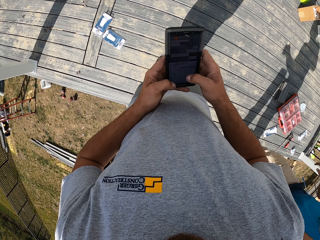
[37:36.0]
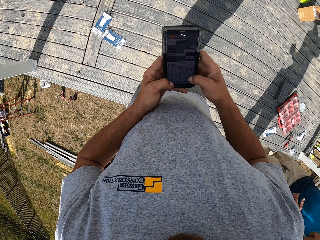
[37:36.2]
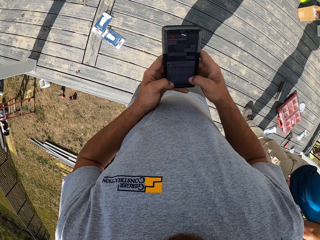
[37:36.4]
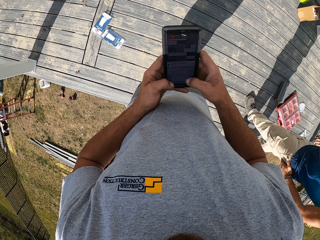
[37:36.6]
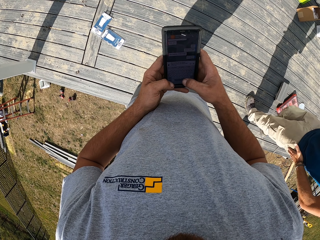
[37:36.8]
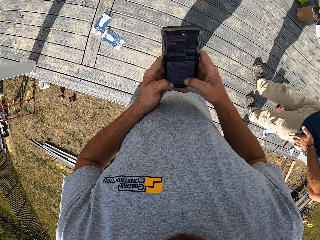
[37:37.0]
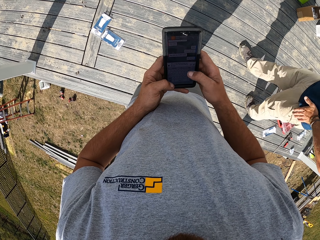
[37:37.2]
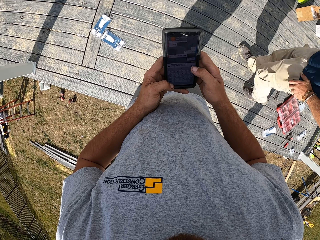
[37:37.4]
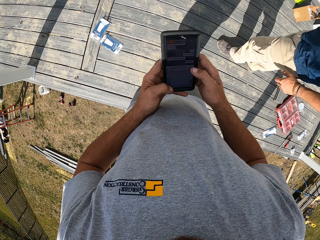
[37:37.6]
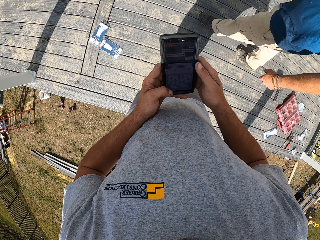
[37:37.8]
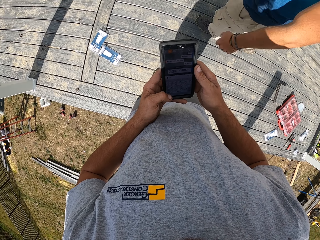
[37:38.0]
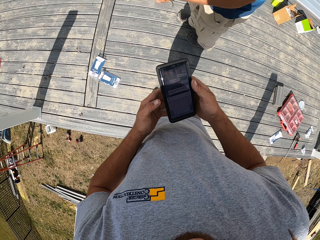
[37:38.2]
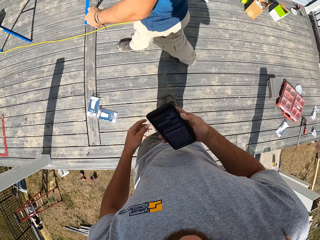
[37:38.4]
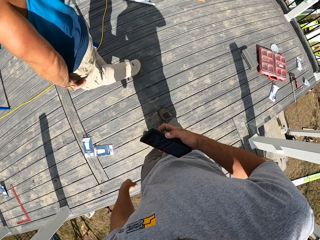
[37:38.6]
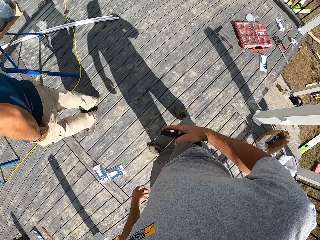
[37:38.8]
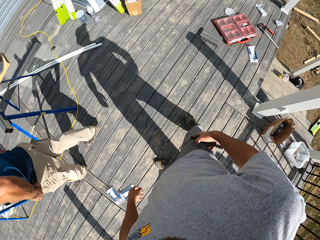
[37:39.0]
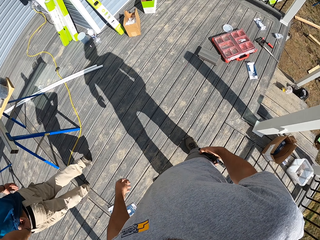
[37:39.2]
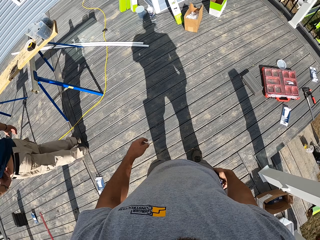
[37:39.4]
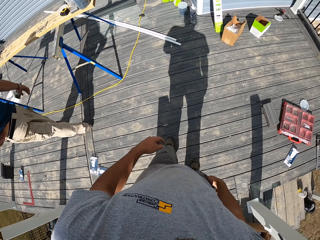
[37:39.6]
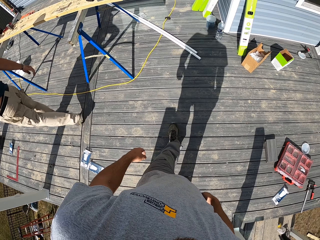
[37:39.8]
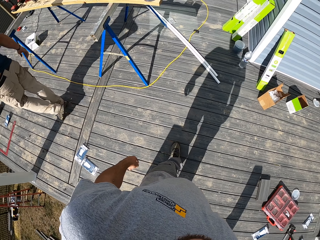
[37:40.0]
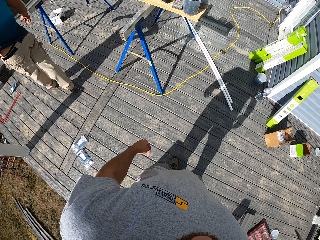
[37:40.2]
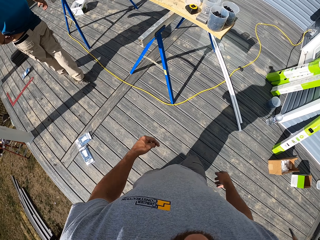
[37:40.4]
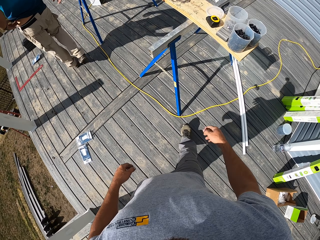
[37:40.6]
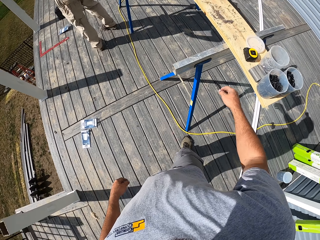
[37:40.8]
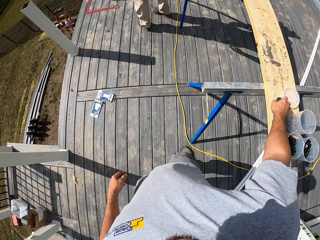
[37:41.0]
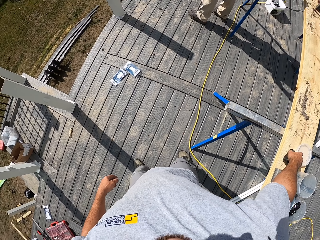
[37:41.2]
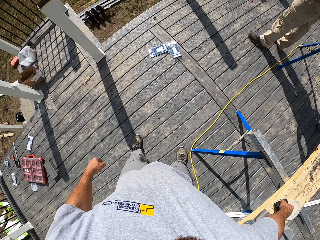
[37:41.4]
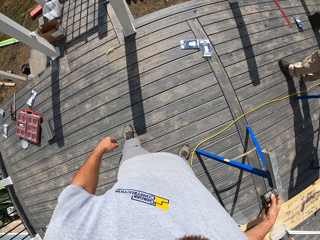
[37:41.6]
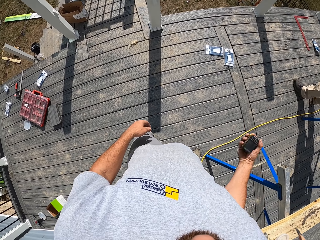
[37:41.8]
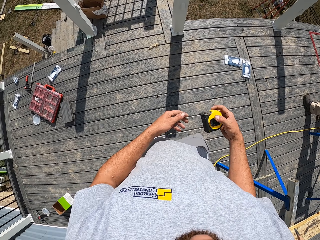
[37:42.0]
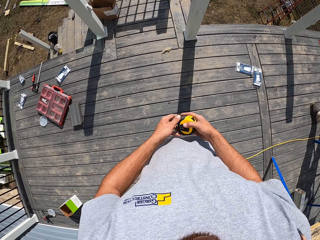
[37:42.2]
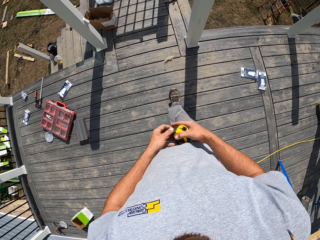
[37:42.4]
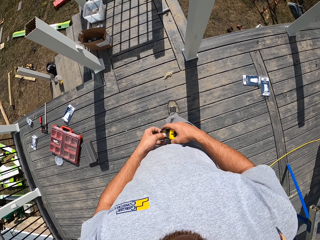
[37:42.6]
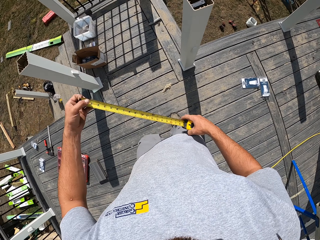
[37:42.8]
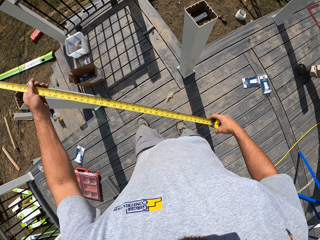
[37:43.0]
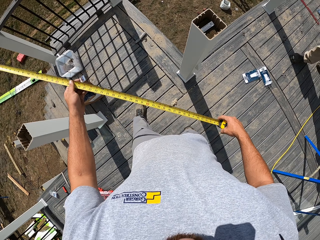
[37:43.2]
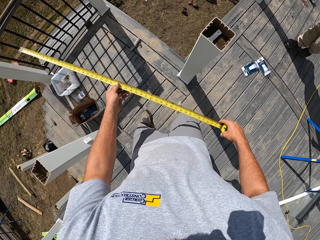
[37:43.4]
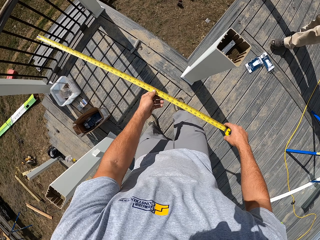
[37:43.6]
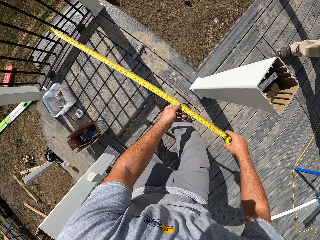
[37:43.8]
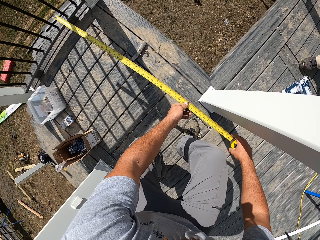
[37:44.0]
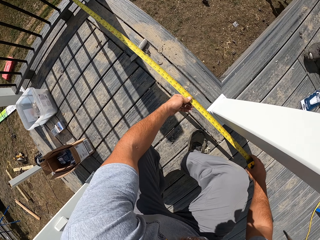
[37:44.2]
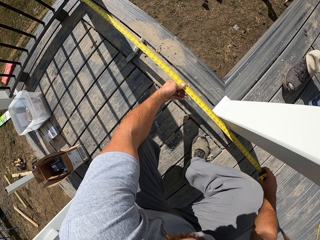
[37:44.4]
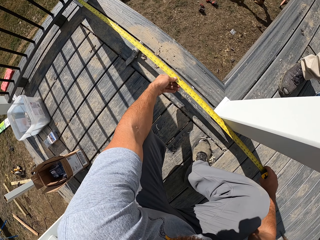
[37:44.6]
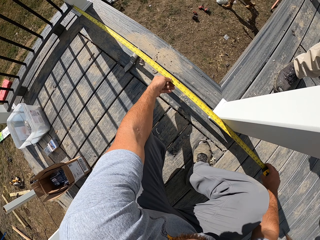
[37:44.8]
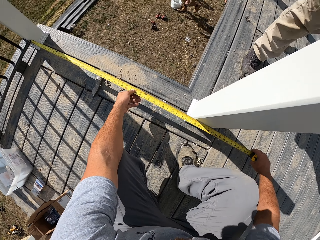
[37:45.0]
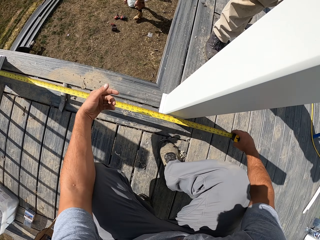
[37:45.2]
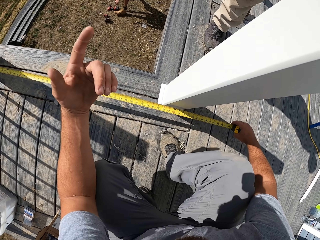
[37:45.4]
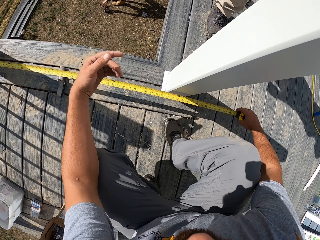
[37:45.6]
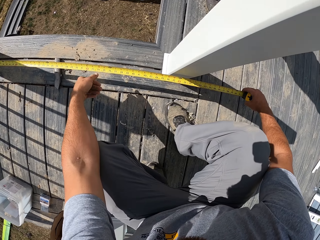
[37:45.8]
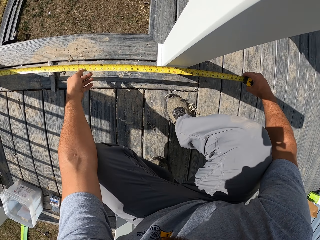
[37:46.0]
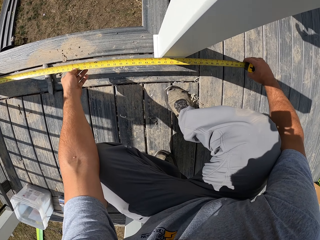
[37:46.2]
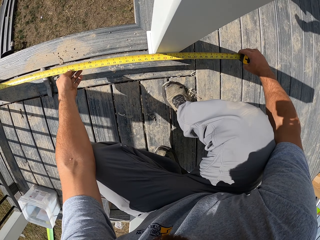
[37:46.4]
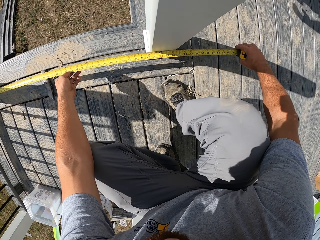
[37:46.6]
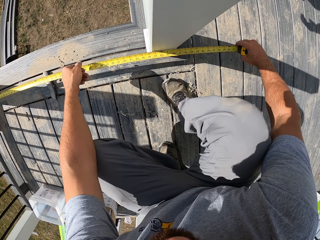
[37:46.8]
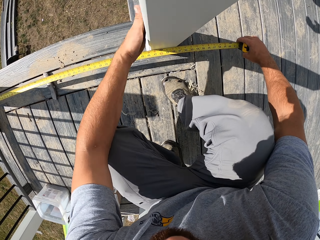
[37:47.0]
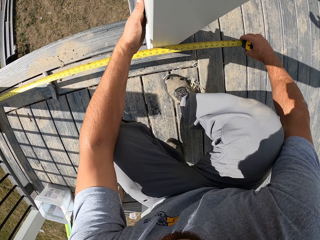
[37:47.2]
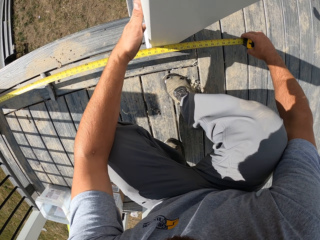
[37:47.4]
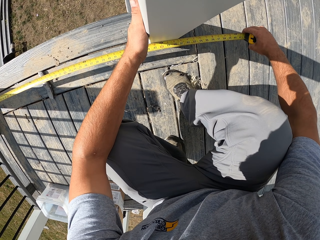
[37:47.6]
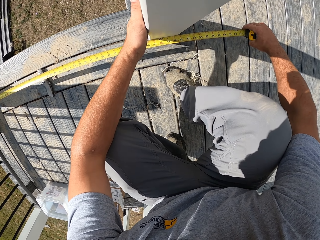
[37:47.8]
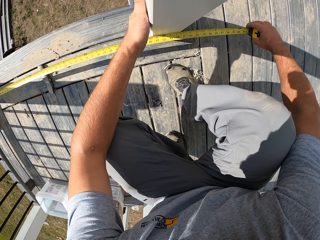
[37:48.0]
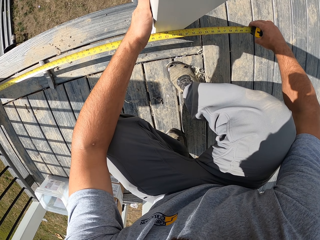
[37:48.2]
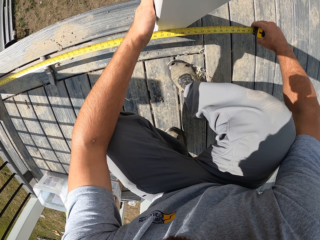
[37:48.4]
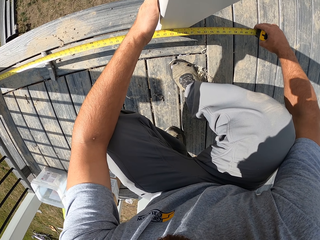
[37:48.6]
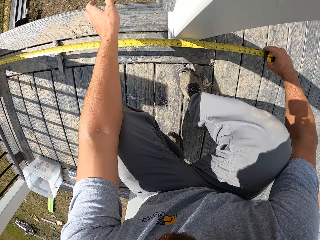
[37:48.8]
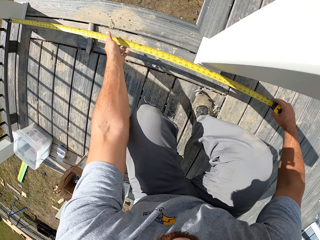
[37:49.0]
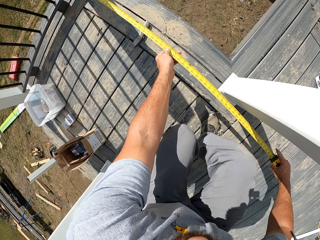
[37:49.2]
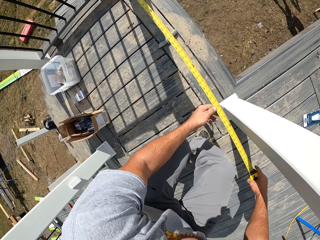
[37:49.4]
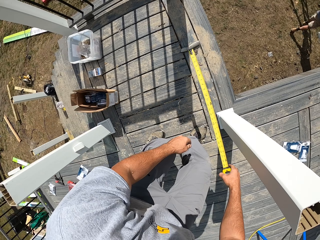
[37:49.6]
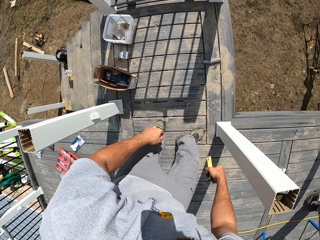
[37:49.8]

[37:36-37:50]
The man moves around the camera wearer. The camera wearer puts the phone in the pocket. They pick up a tape measure. They measure the sizes required between the newel pole. They hold the newel pole.

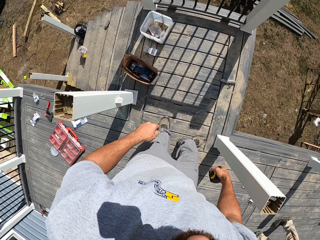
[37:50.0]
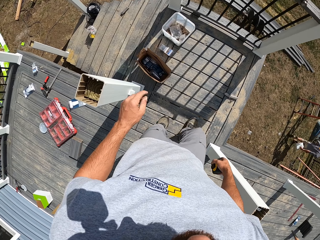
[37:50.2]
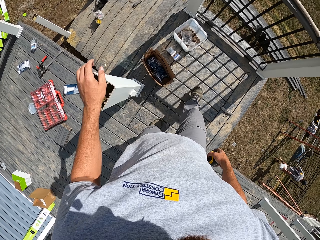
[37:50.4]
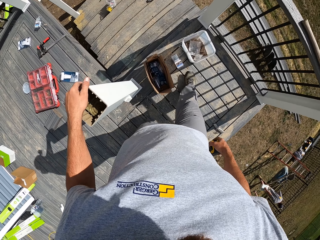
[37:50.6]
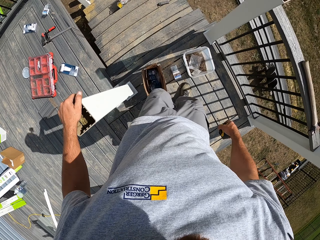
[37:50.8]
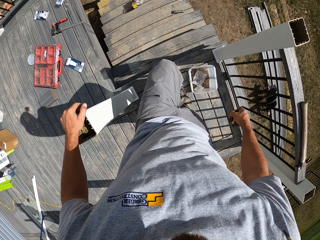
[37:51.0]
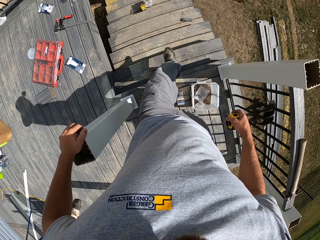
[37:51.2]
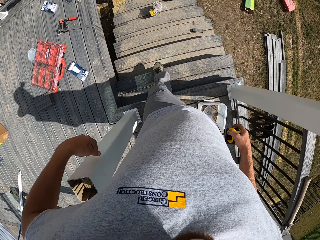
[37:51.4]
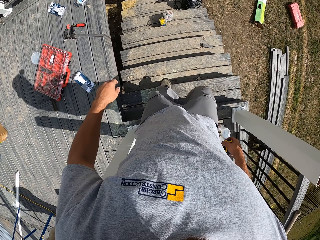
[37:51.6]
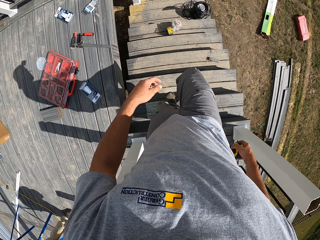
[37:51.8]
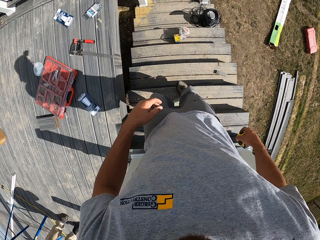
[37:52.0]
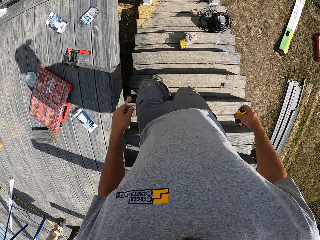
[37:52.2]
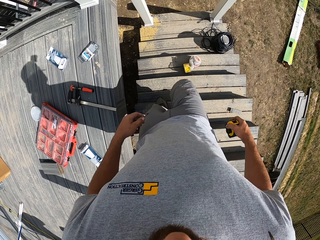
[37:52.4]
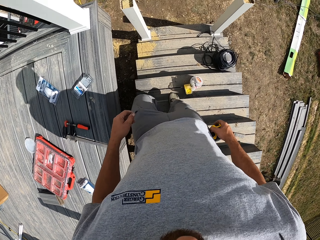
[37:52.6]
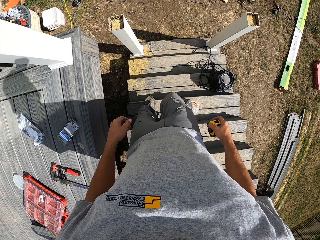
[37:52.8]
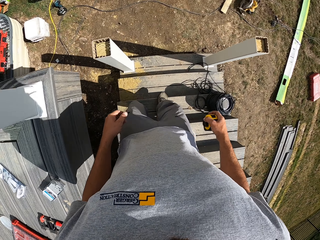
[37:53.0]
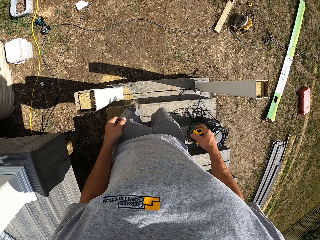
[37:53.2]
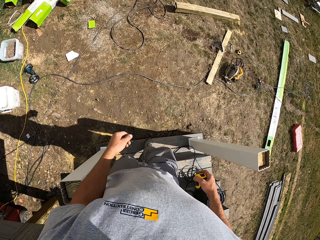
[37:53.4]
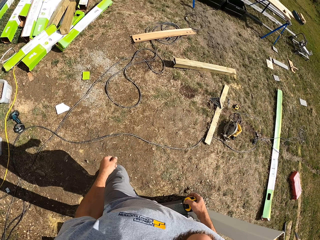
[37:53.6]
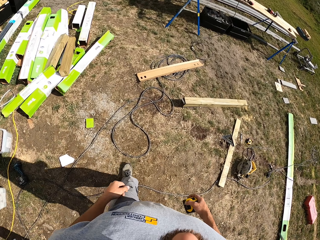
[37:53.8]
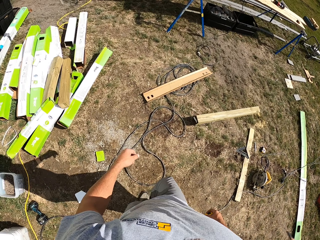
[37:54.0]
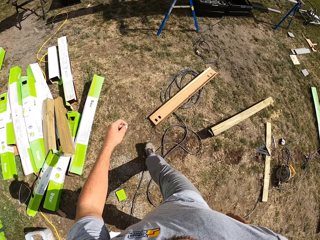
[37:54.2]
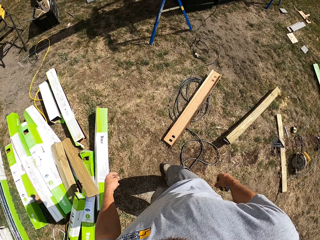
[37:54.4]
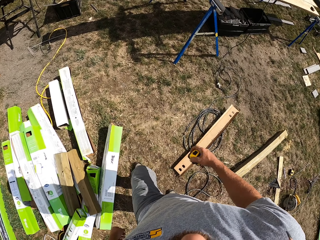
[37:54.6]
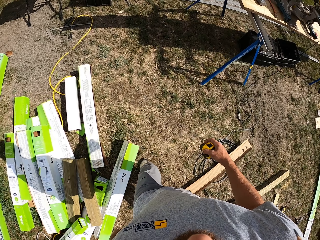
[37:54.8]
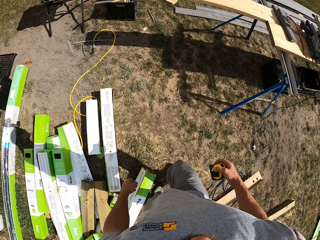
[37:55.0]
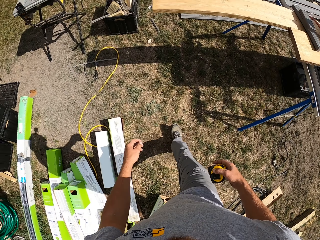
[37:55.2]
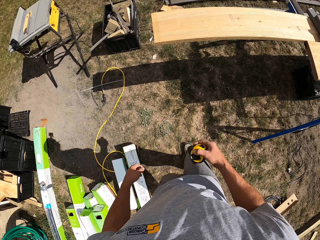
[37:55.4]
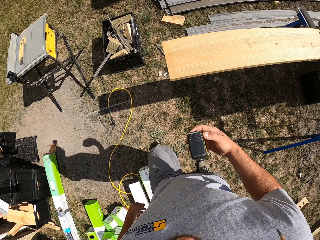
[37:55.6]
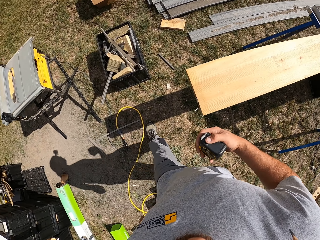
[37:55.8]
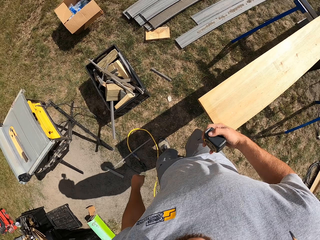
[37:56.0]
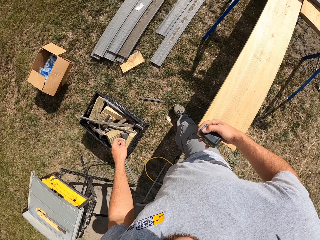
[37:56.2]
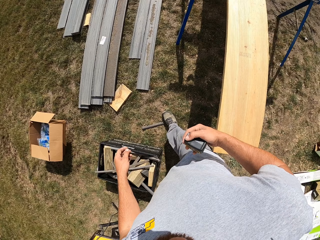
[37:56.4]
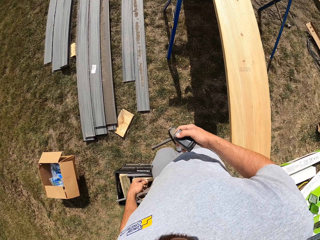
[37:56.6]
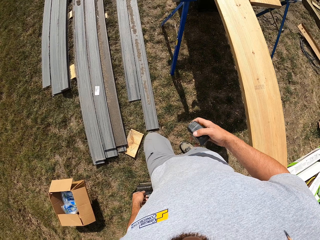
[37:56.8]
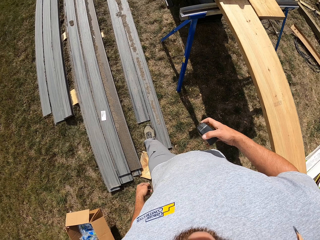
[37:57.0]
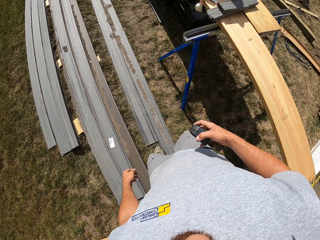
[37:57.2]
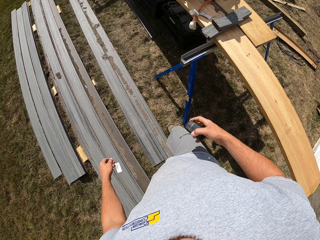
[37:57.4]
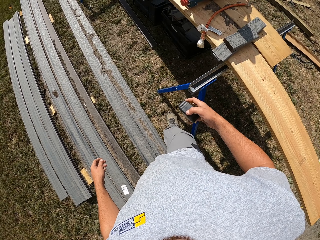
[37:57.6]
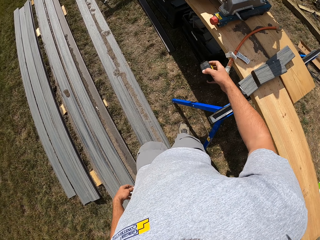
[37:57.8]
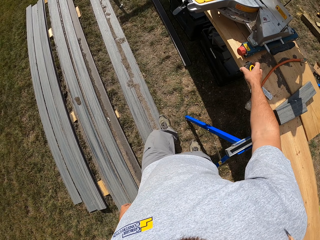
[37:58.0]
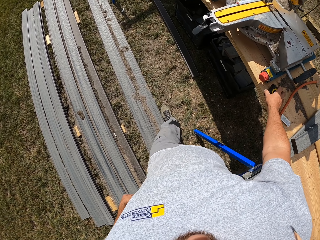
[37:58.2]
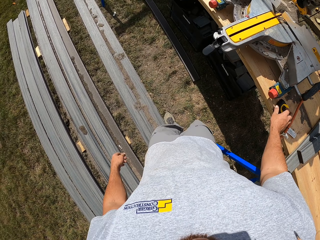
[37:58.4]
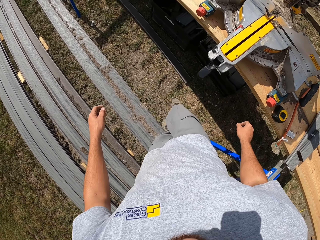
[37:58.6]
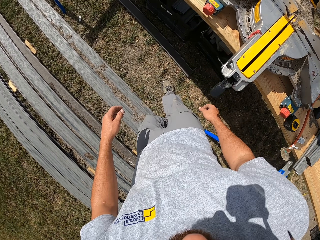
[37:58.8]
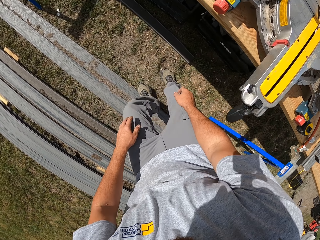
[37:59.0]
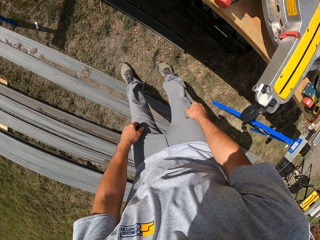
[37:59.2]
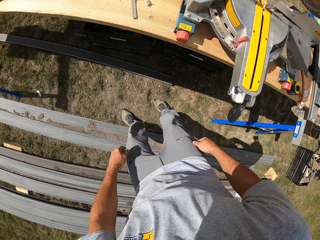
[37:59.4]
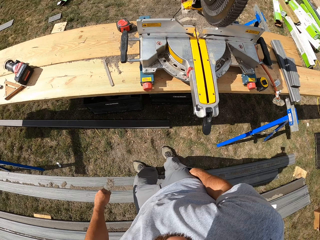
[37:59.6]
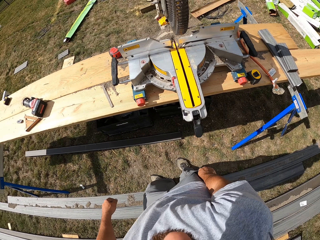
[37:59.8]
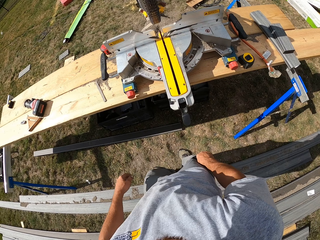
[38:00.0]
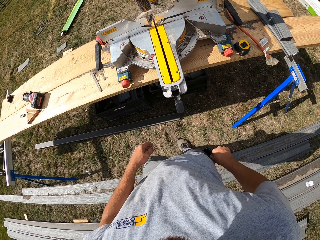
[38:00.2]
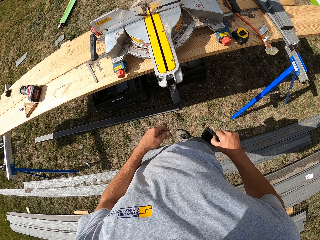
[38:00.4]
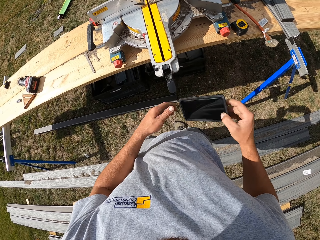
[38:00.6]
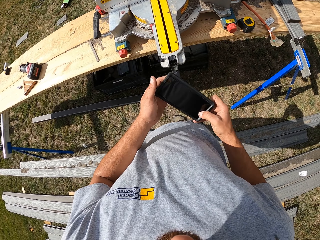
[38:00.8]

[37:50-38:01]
The camera wearer closes the tape measure. They hold the newel pole, walk on the stairs and walk around the compound. They place the tape on the wood.
